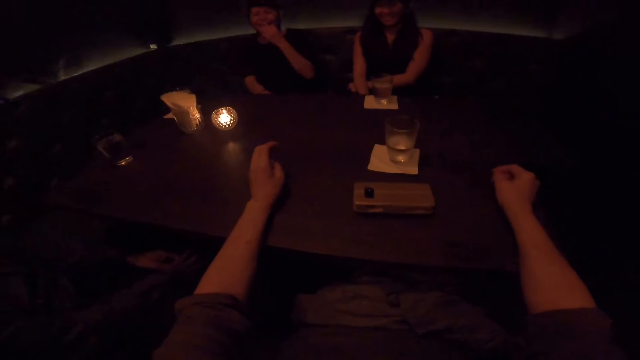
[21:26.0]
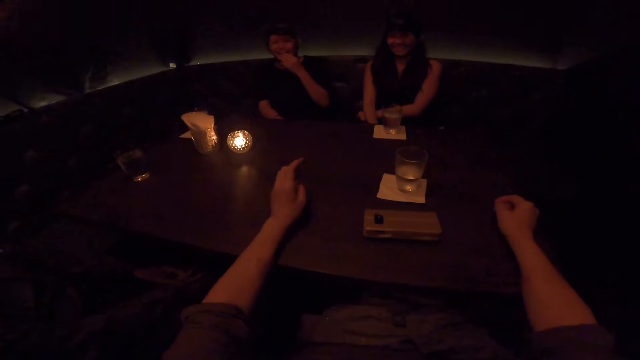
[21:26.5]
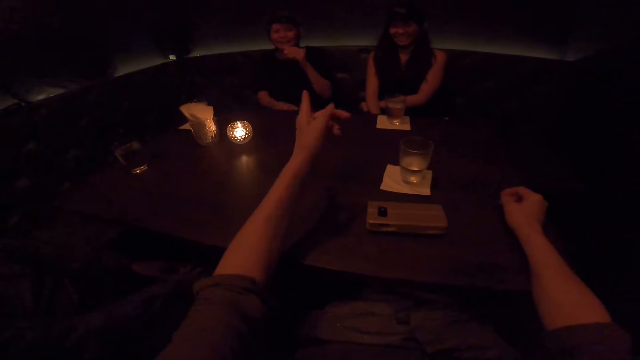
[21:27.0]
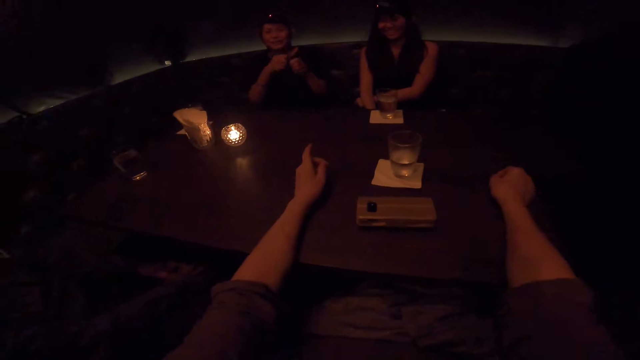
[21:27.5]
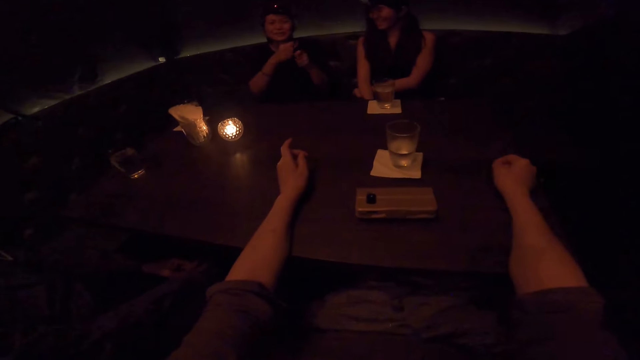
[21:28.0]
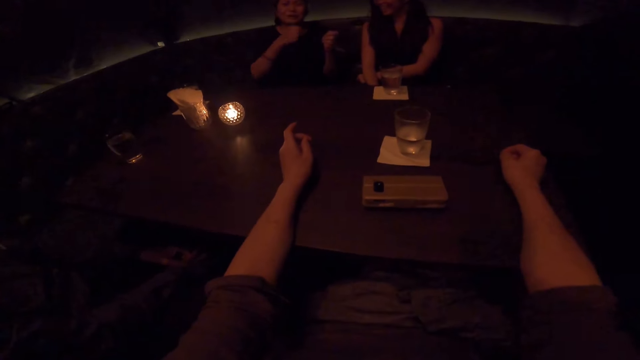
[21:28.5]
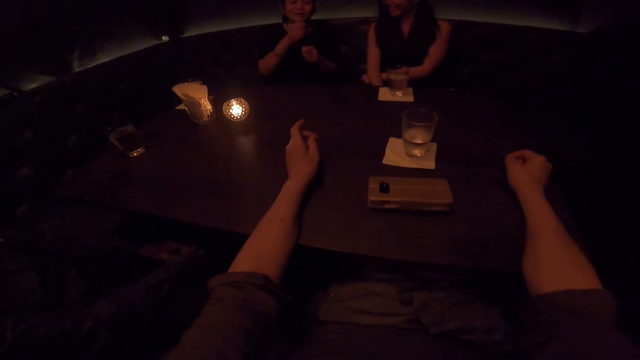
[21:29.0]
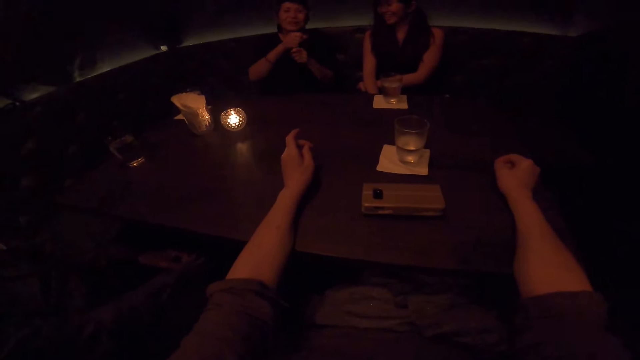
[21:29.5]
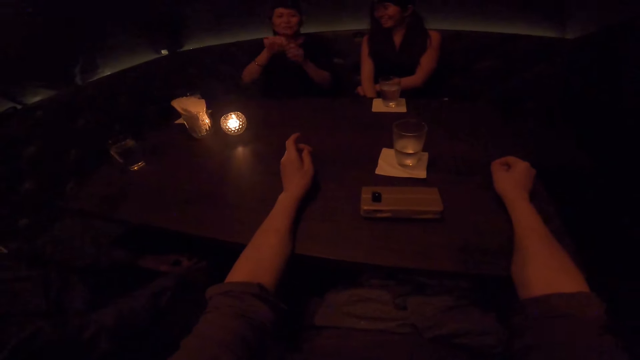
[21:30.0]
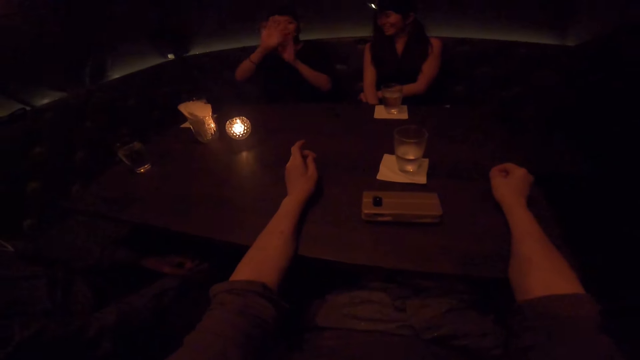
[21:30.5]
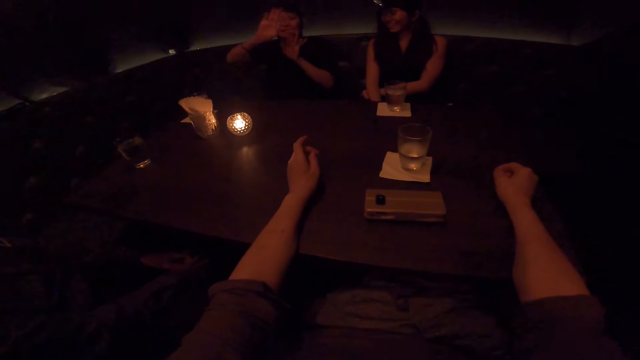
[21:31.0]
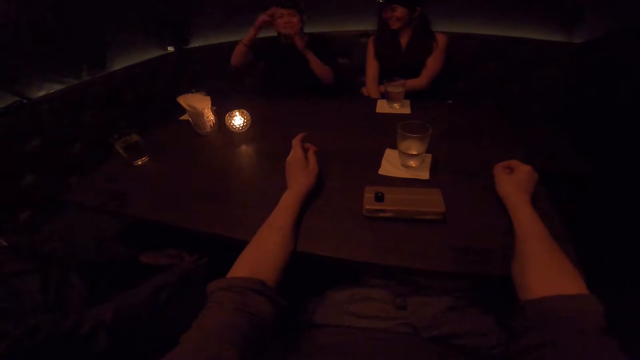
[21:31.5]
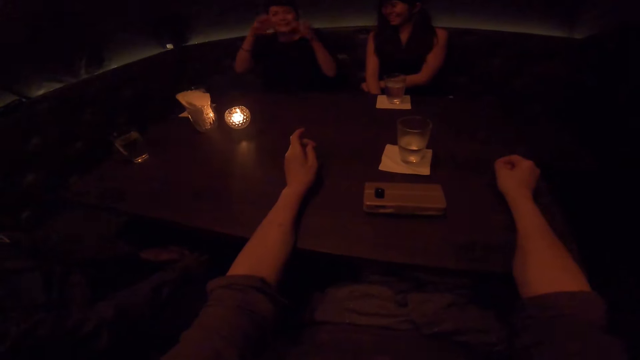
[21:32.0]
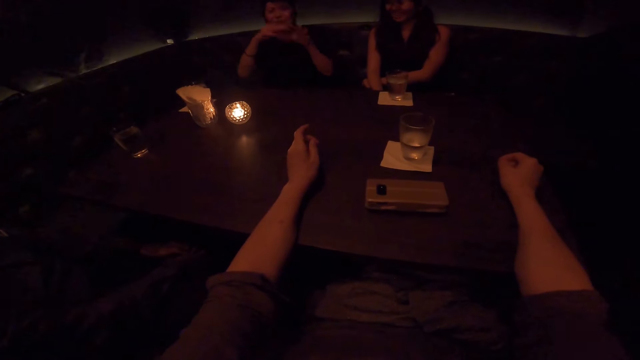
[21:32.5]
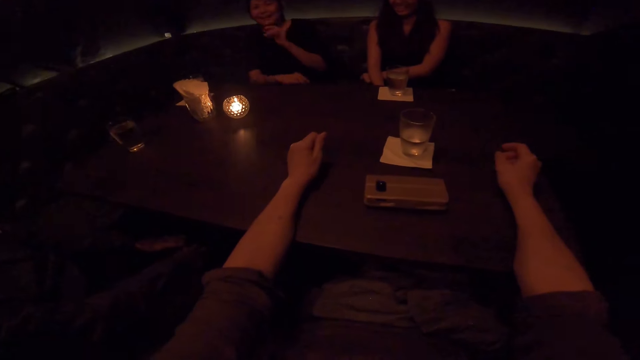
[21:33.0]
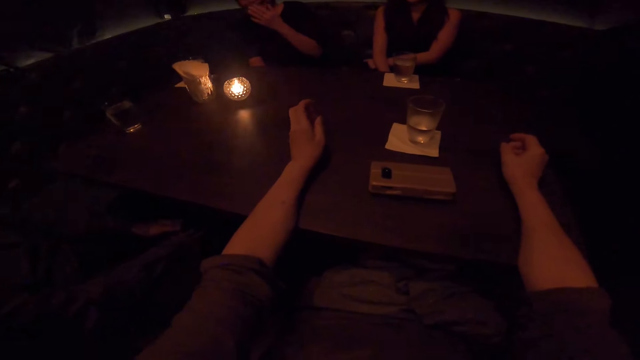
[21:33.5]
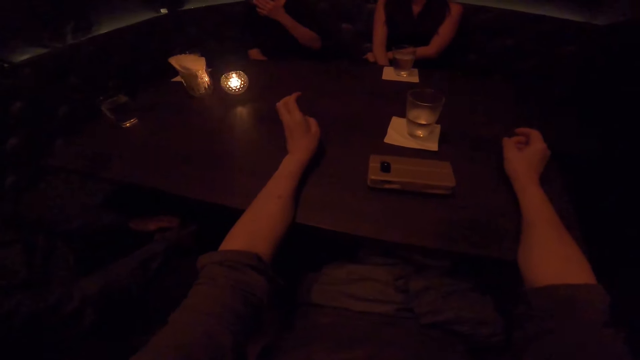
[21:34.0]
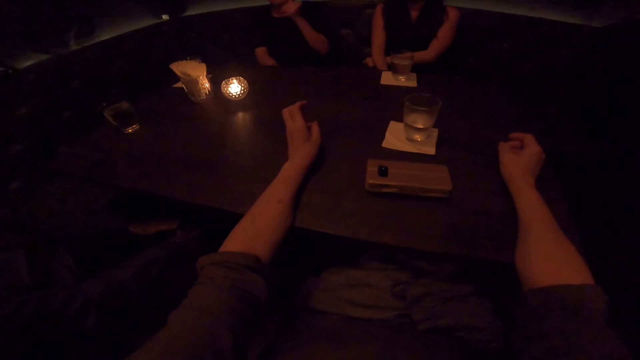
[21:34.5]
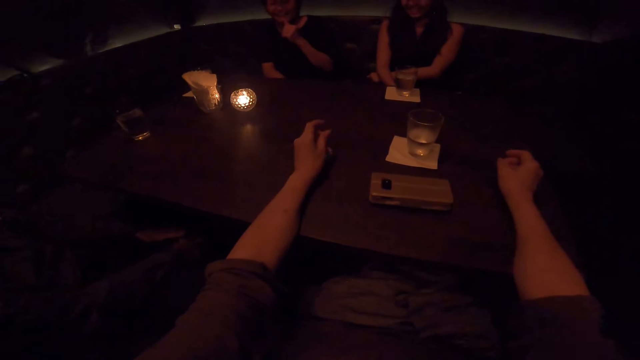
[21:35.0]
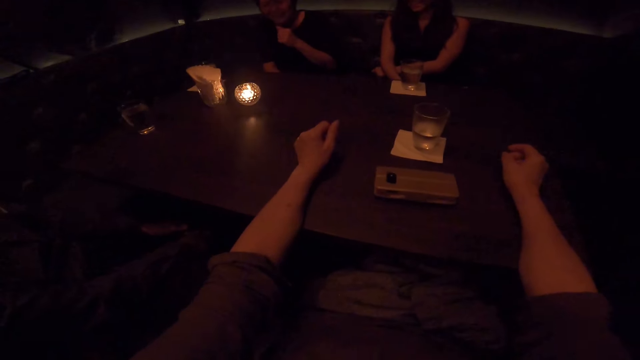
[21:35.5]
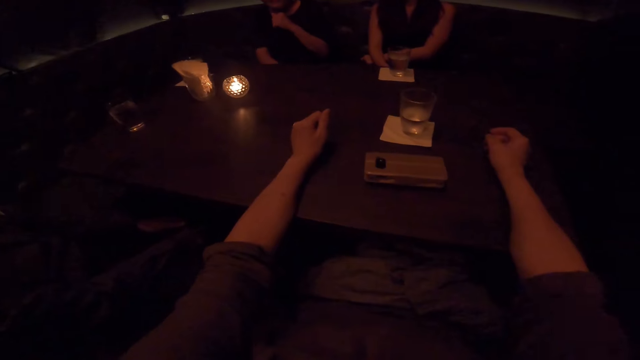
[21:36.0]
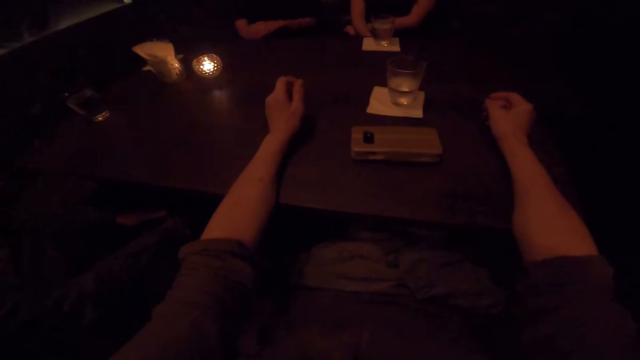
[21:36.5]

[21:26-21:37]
The camera wearer points at a person. They point at the person and another person.

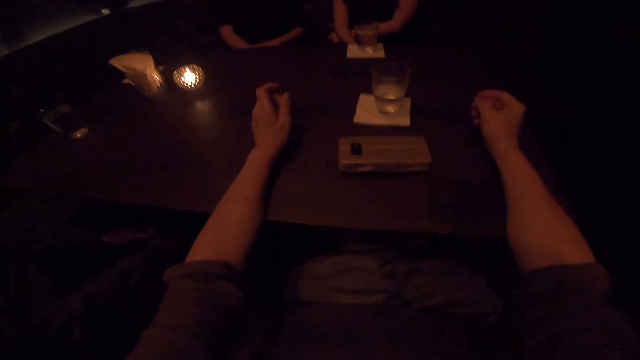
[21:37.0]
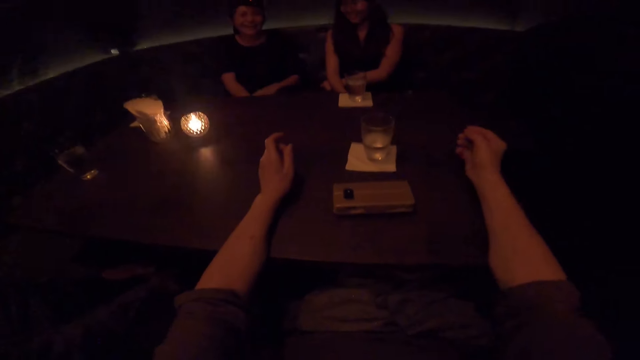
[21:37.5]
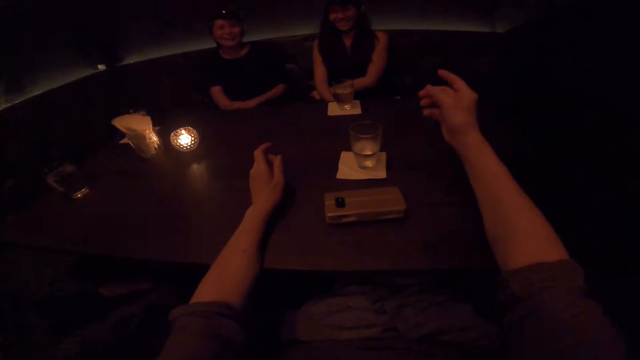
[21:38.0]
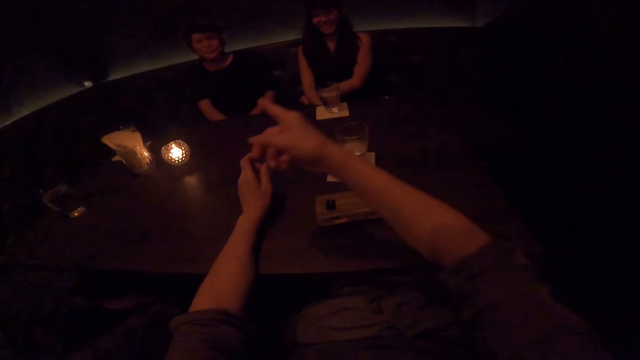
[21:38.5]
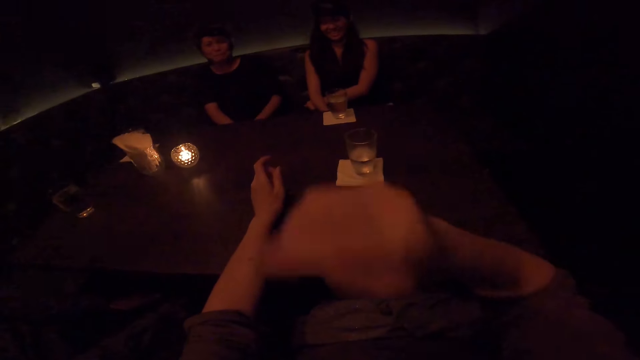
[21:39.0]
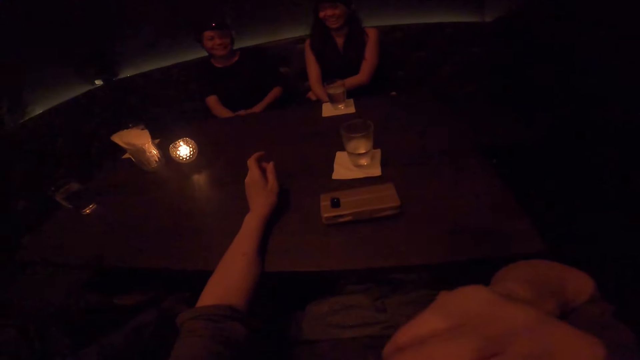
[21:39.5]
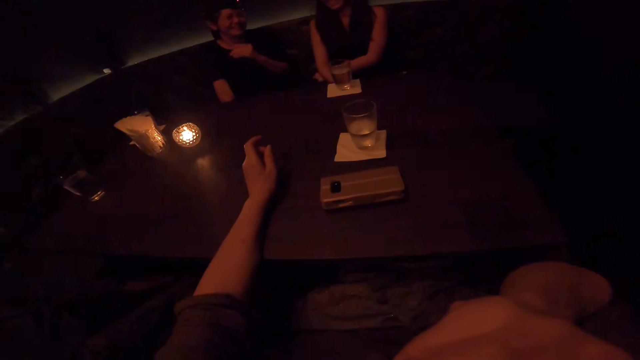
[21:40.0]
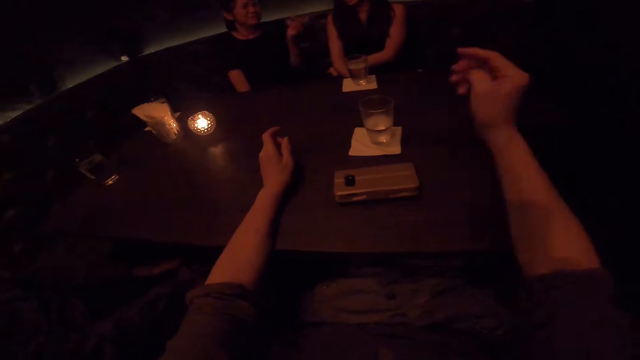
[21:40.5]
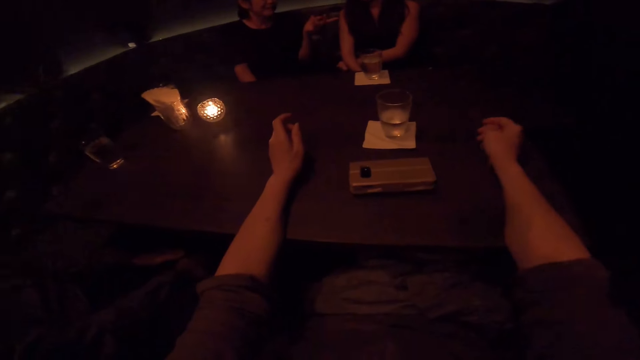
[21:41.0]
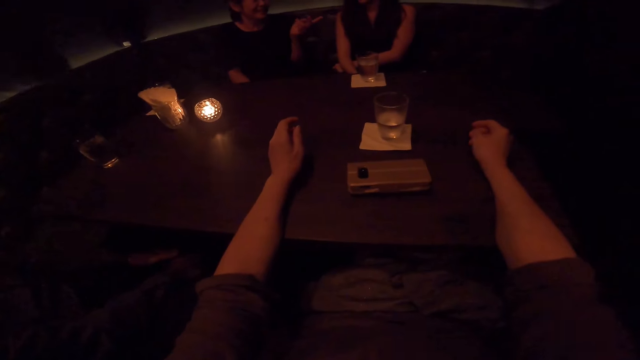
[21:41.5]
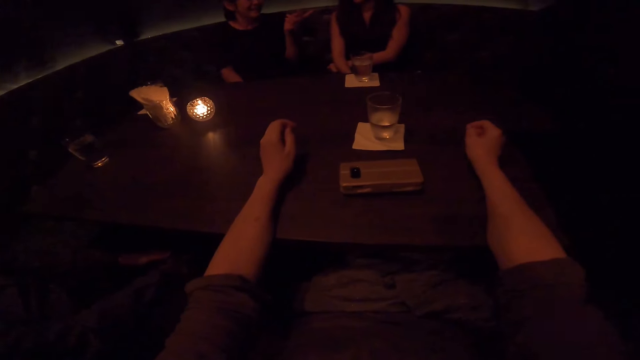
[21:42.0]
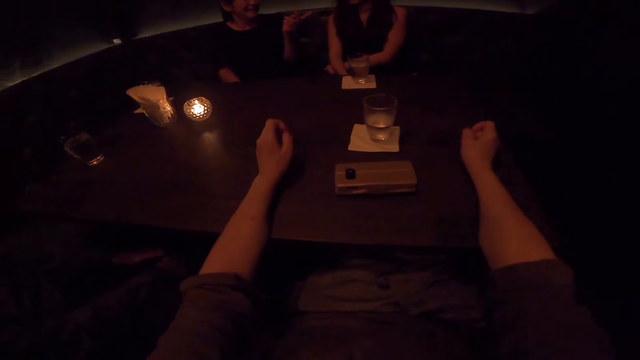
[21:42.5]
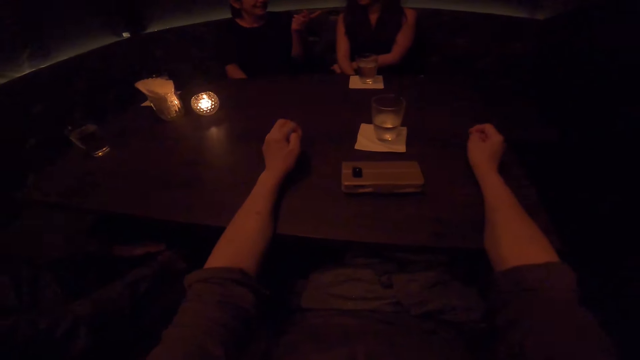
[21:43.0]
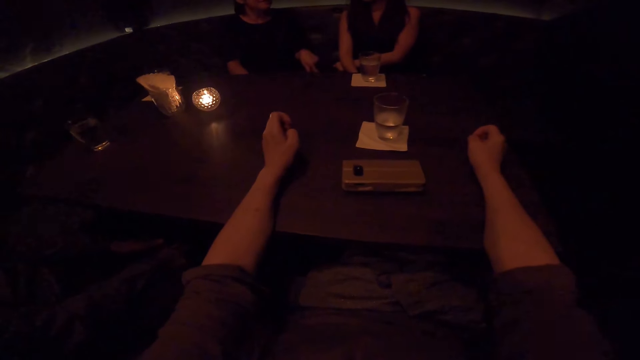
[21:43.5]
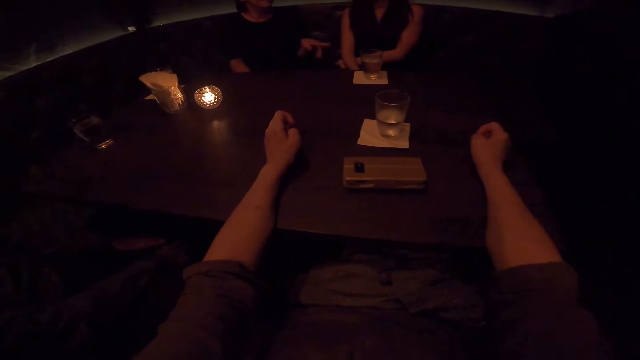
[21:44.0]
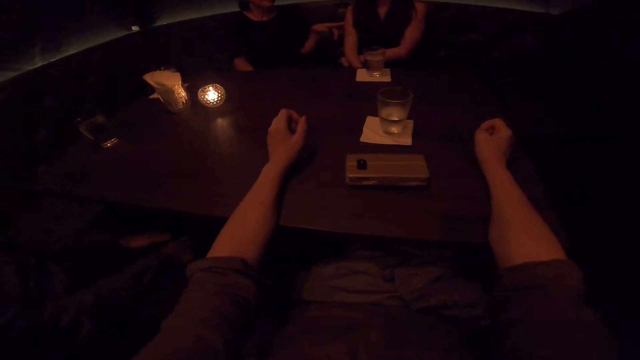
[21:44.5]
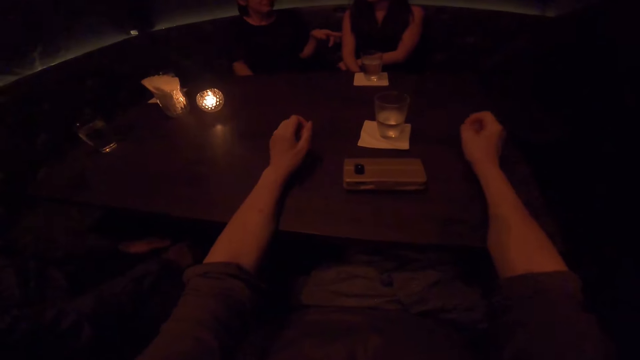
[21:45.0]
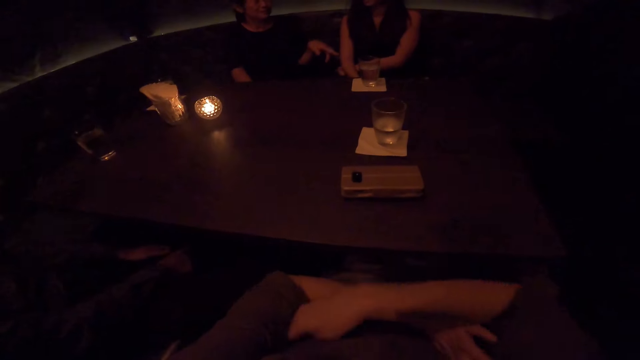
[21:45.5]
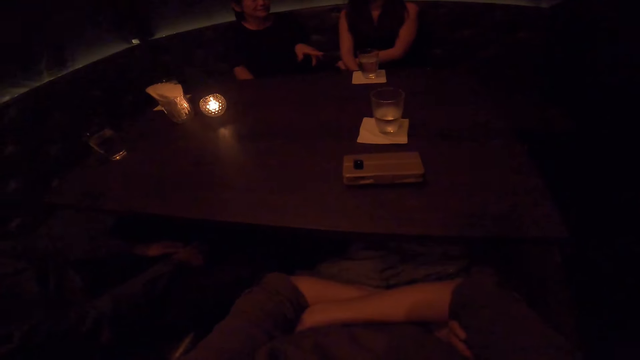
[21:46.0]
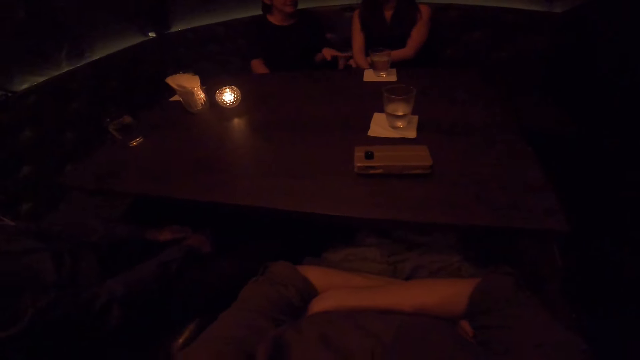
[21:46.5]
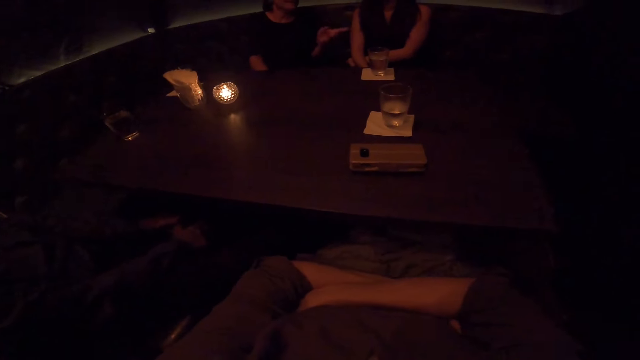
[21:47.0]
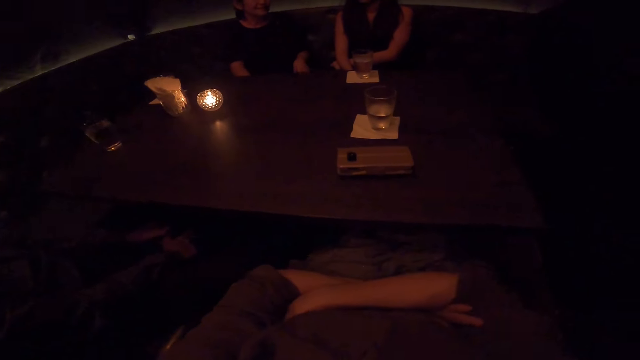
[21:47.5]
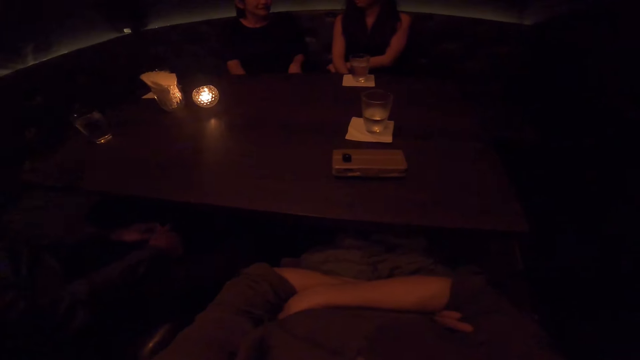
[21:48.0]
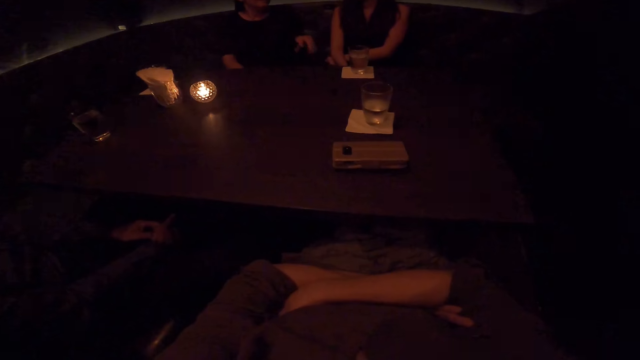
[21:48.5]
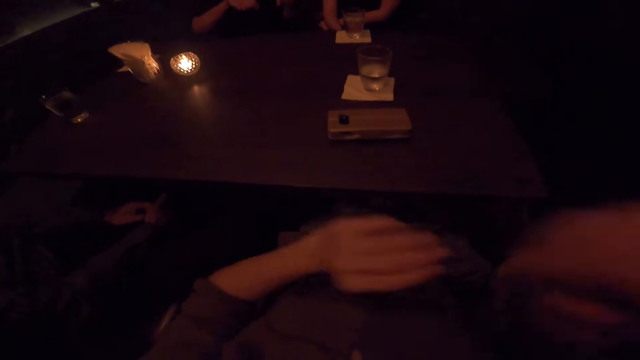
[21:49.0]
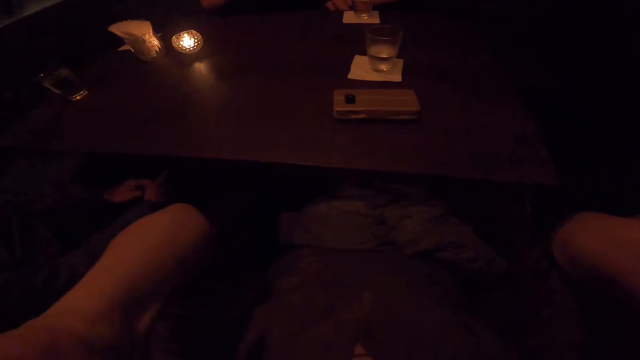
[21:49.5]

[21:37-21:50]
The camera wearer touches their nose with the left hand. They put their hand on the table. They fold hands akimbo. They raise their hands. They adjust the camera with both hands.
